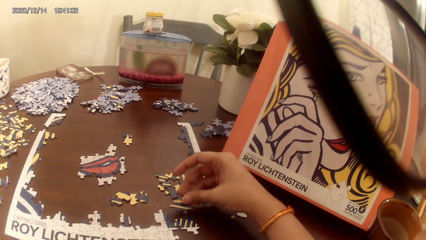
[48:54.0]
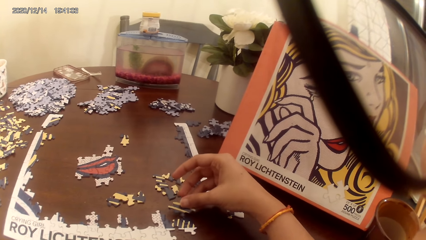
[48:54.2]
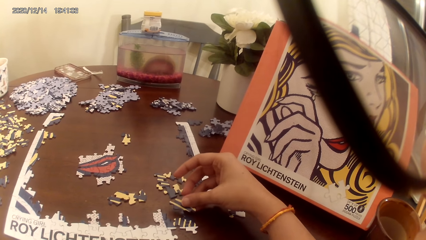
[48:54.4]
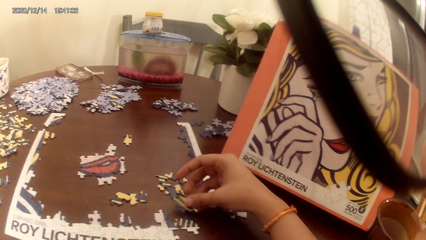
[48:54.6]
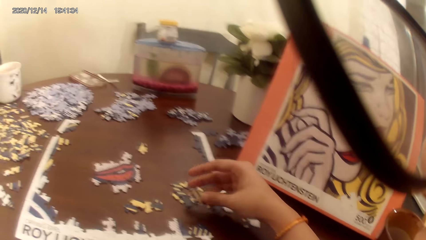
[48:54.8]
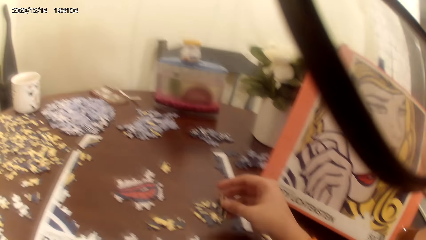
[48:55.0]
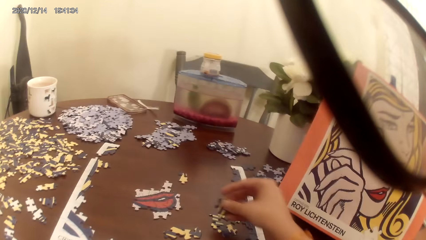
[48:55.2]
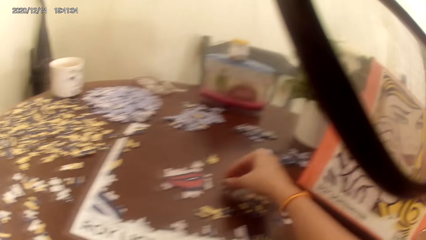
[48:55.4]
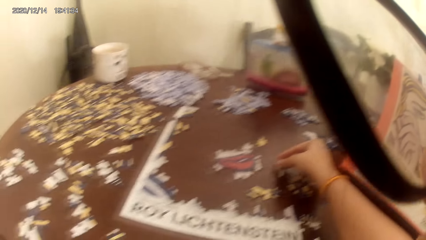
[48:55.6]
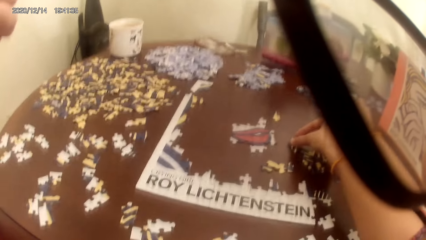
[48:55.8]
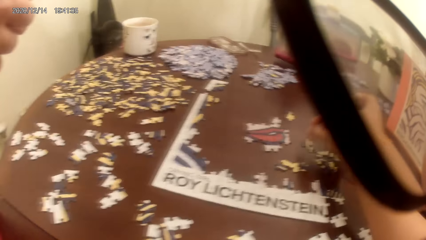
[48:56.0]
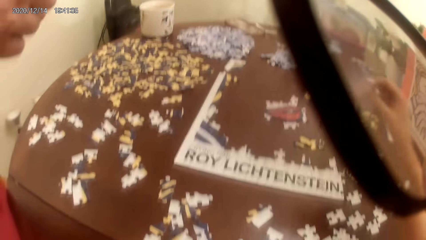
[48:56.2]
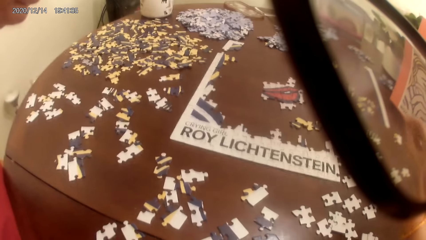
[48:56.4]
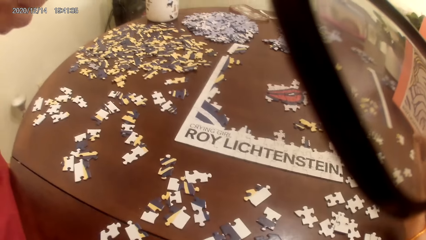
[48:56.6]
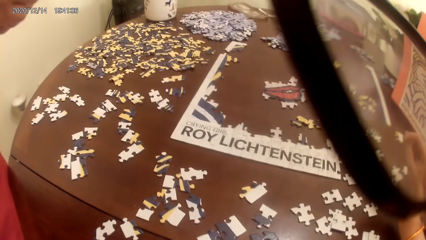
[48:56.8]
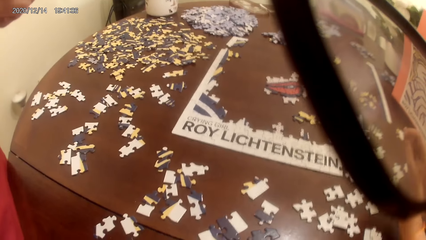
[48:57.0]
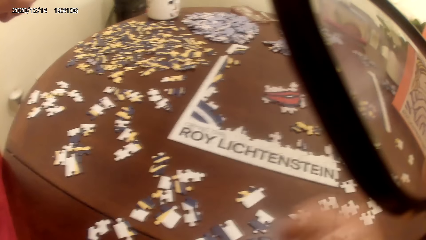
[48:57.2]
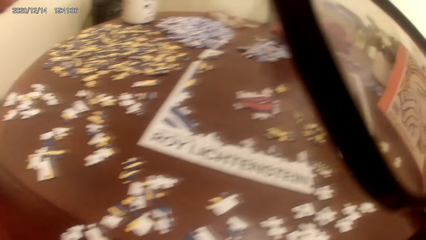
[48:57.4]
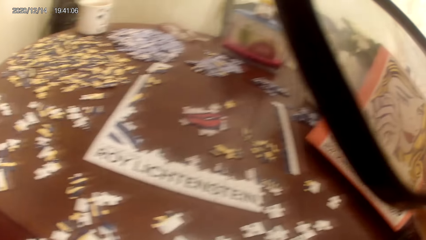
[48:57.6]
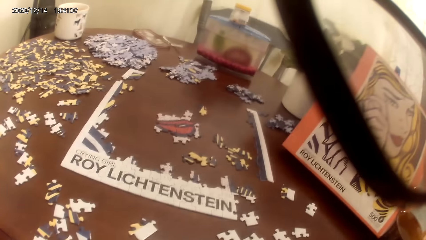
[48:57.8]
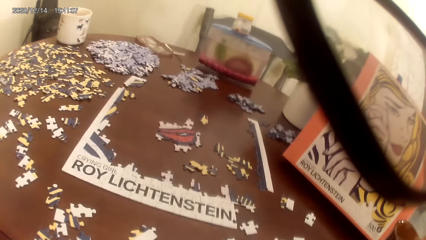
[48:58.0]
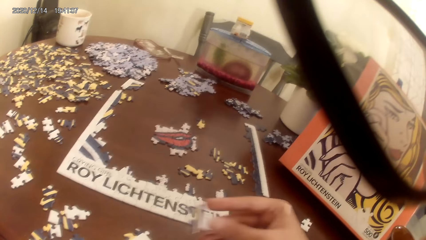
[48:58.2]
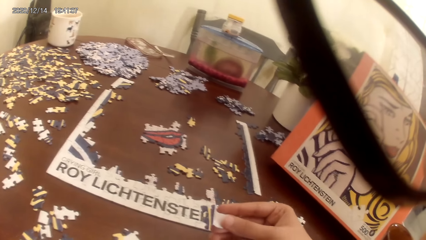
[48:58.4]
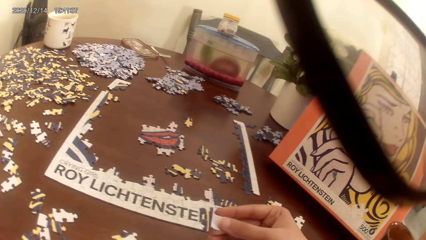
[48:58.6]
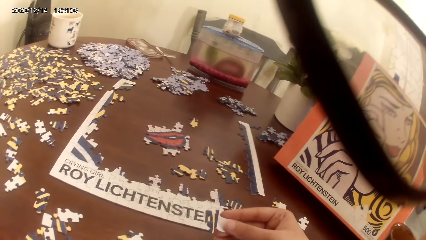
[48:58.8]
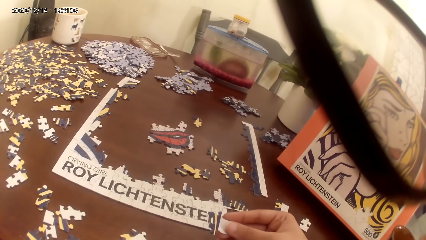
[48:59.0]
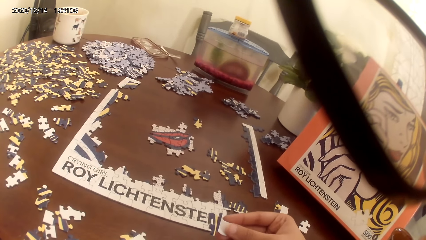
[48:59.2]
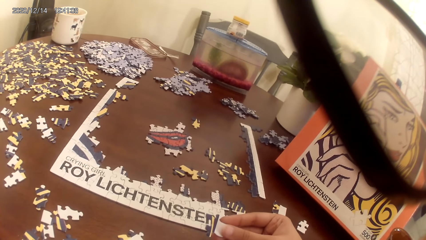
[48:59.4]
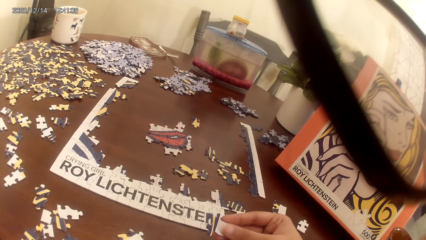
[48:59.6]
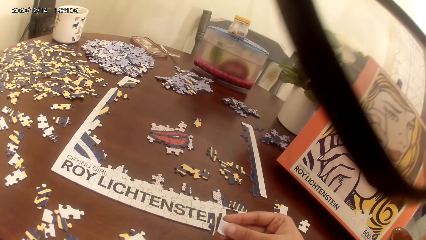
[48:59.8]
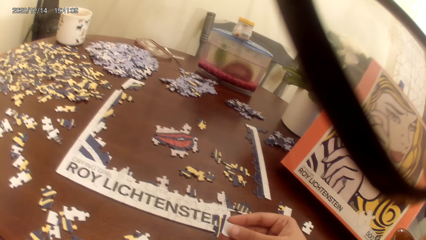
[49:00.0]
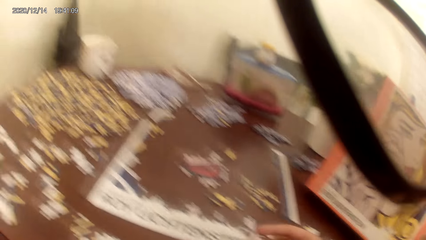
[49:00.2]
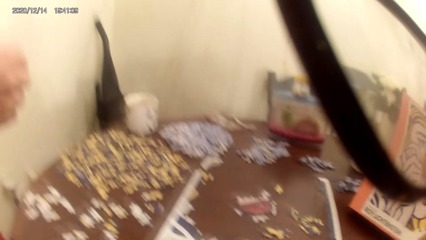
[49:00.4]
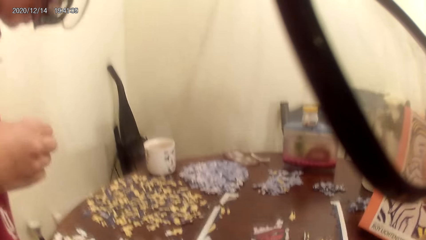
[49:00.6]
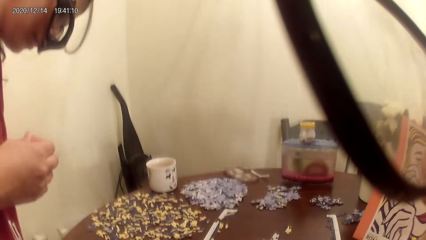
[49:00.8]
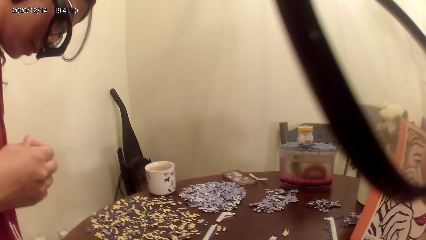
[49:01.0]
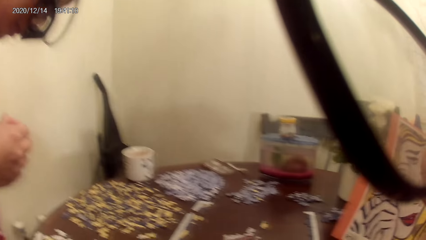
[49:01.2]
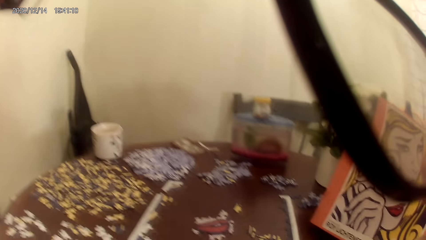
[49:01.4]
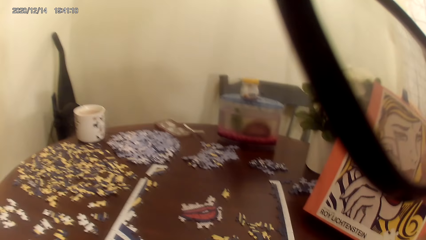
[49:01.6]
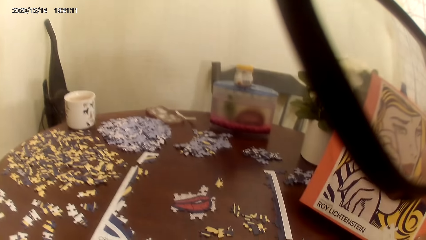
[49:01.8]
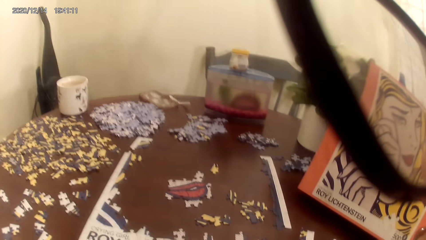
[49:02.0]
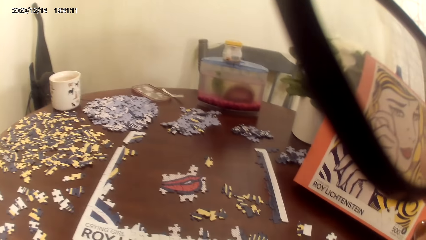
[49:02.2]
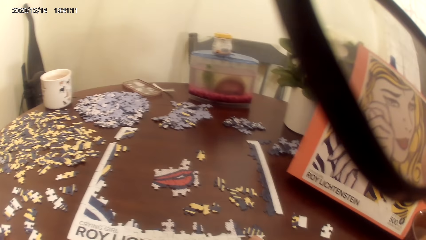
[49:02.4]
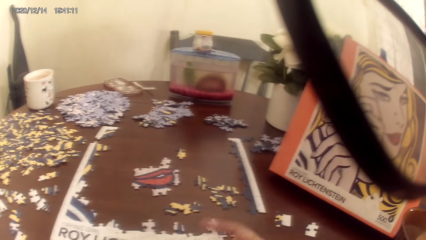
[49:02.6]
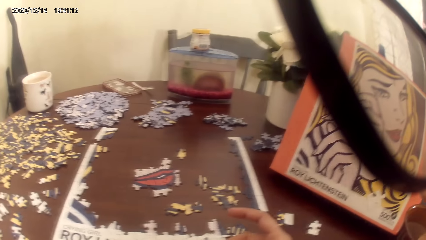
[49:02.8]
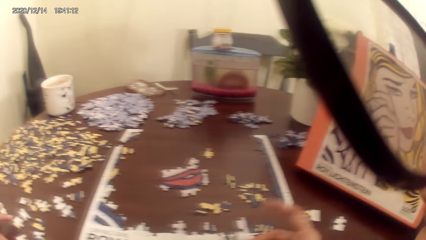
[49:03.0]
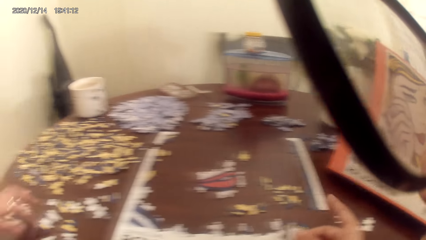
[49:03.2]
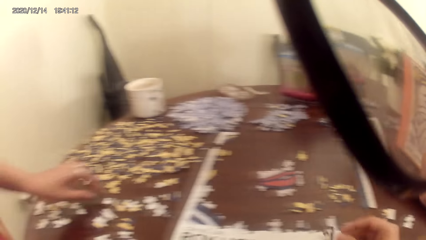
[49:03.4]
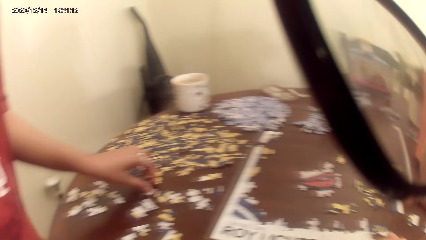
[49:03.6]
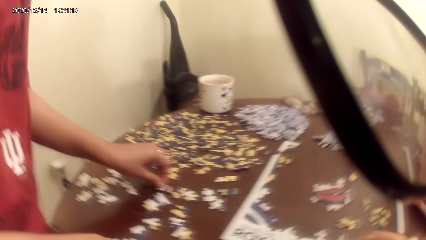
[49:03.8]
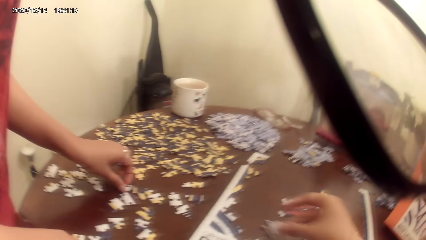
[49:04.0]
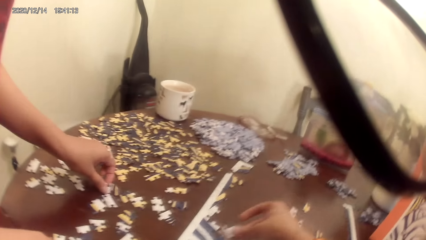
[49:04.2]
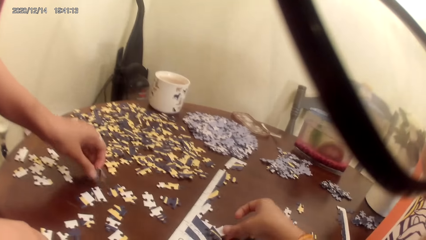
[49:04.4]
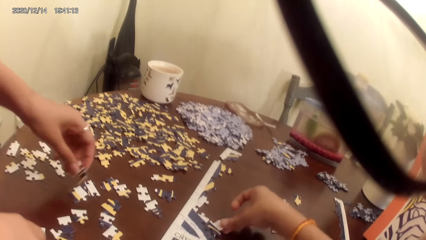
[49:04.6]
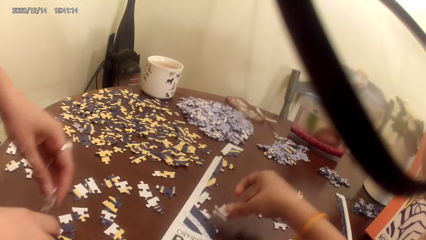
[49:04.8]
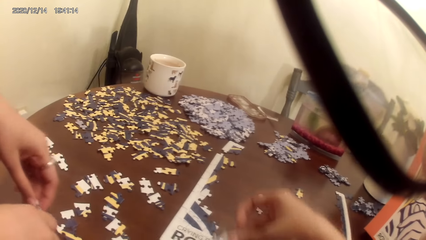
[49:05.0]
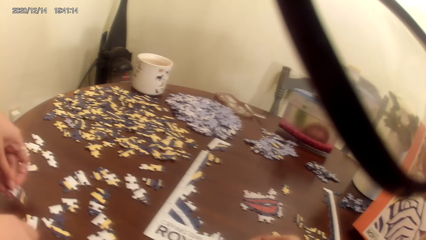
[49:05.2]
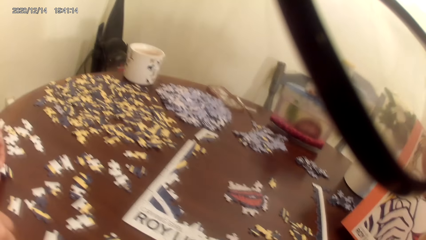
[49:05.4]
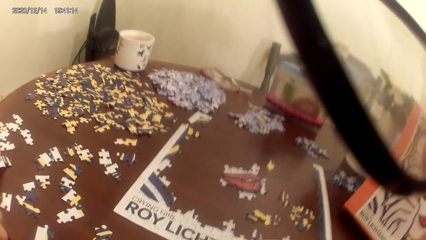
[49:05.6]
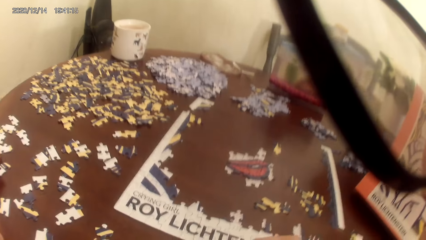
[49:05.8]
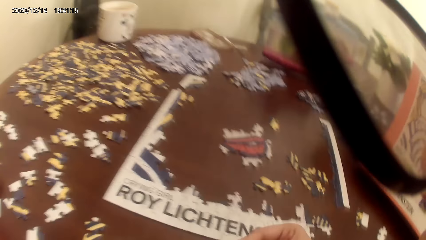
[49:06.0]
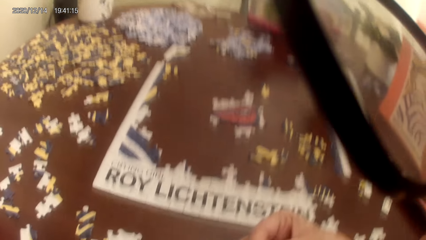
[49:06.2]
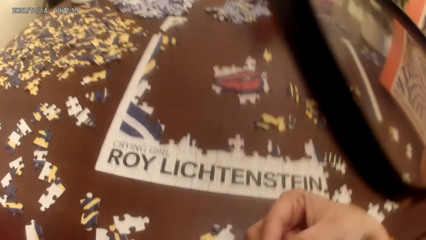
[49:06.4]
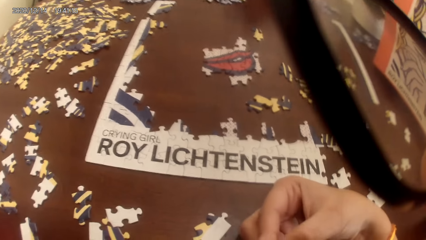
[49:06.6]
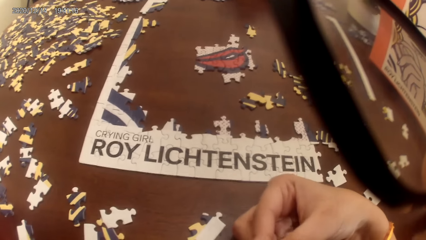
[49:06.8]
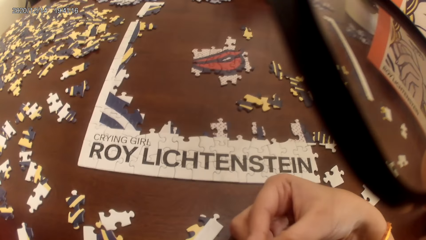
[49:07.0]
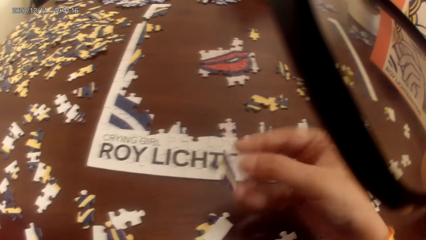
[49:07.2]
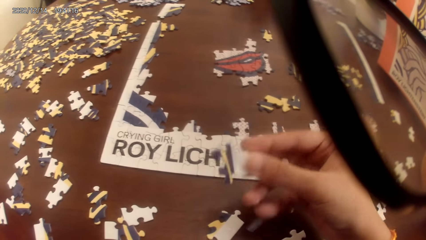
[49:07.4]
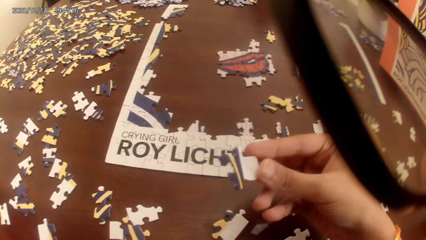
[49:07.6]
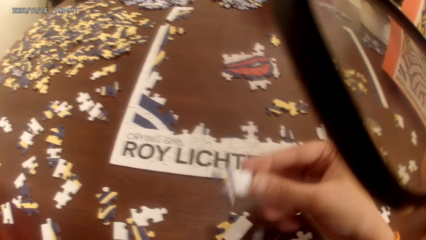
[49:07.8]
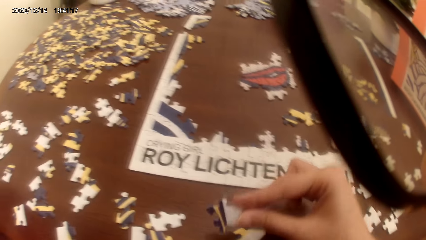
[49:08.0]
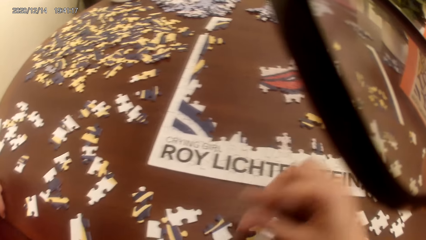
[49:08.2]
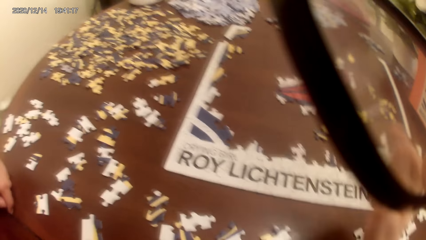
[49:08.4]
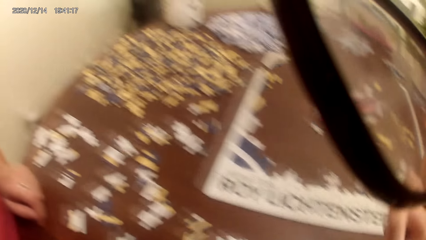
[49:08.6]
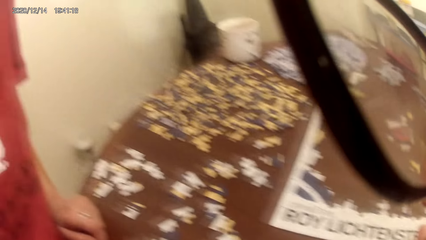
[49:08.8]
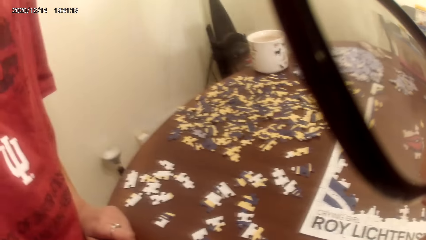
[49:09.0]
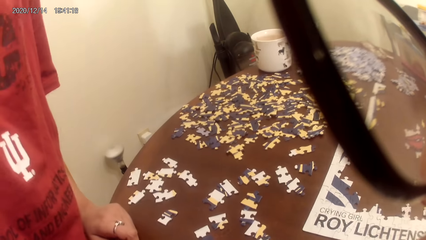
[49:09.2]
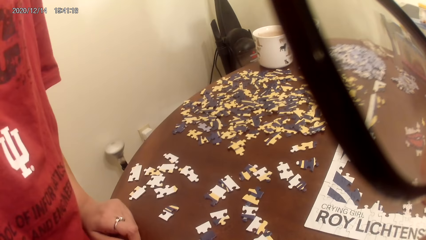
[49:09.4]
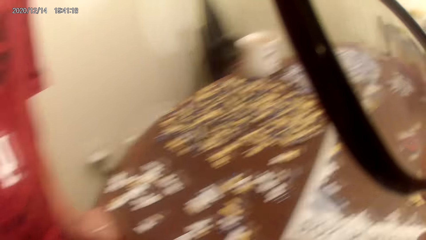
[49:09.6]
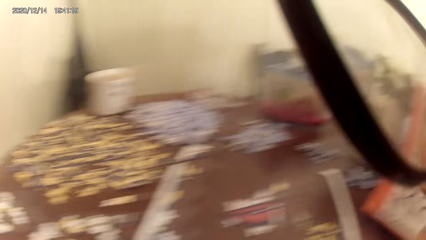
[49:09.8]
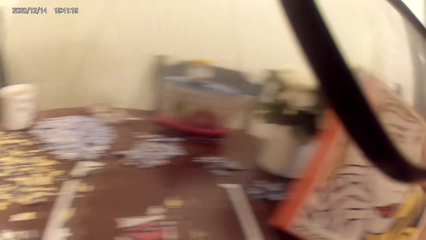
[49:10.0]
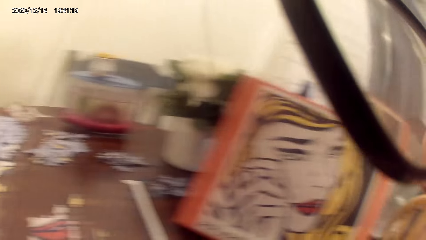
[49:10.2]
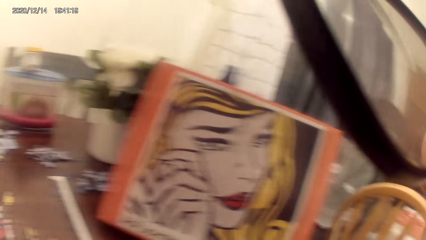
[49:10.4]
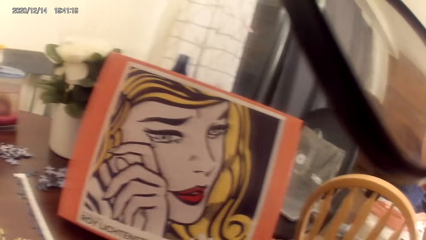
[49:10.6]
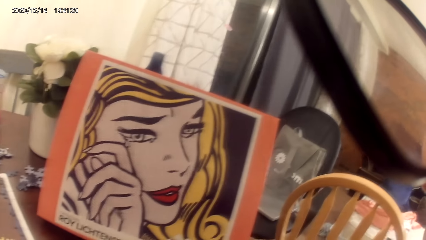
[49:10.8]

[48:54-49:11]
The camera wearer puts the puzzle down. A woman picks up the puzzle and puts the puzzle down. The camera wearer puts the puzzle down.
